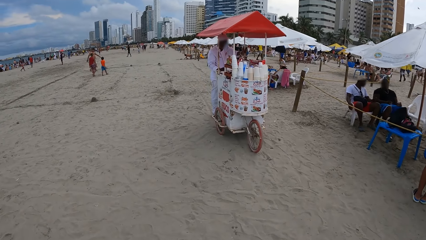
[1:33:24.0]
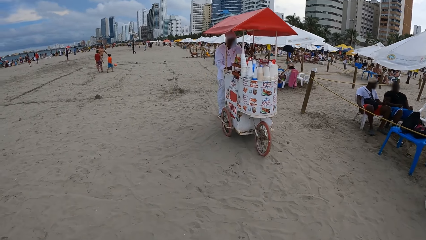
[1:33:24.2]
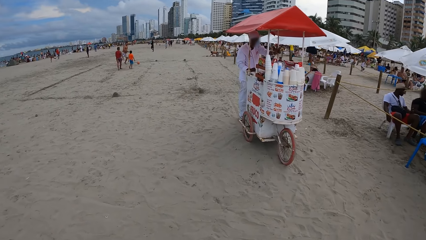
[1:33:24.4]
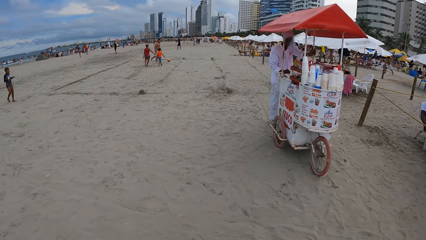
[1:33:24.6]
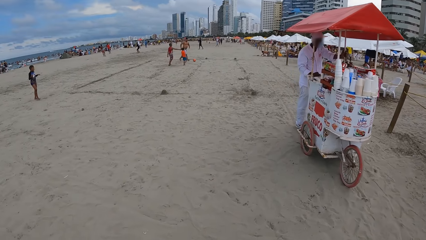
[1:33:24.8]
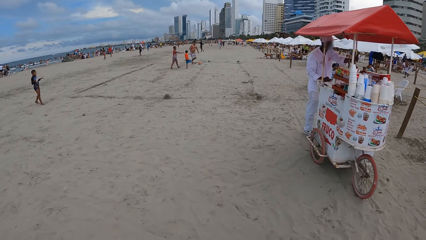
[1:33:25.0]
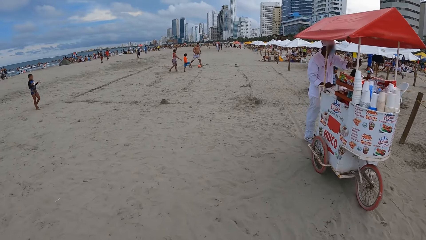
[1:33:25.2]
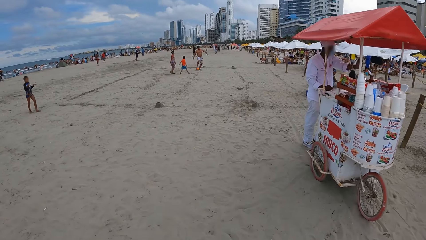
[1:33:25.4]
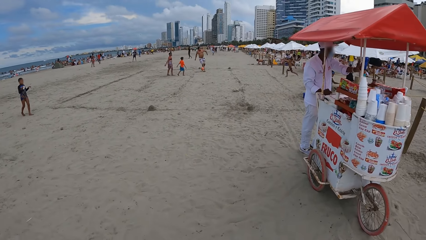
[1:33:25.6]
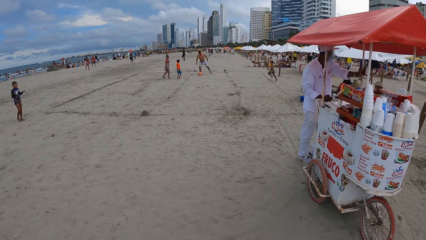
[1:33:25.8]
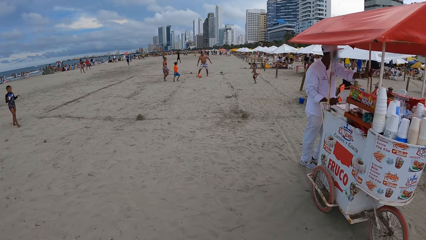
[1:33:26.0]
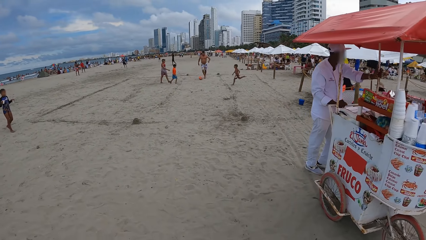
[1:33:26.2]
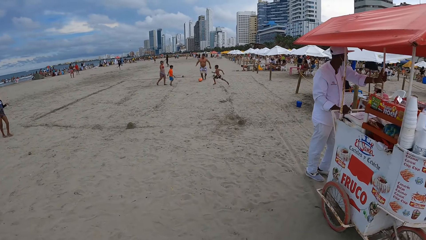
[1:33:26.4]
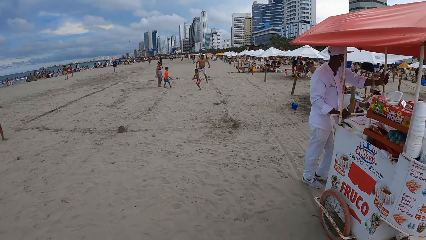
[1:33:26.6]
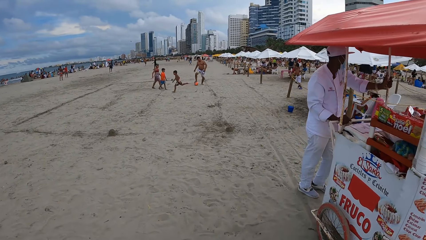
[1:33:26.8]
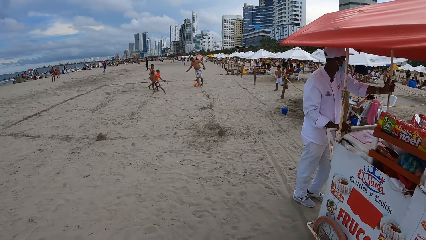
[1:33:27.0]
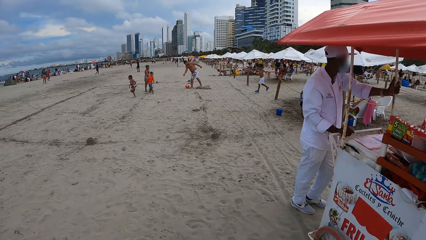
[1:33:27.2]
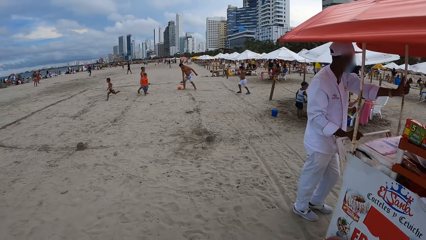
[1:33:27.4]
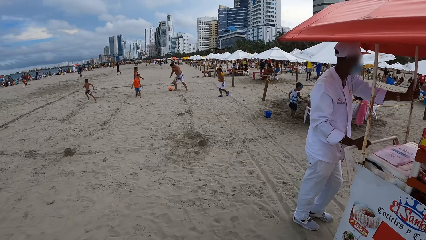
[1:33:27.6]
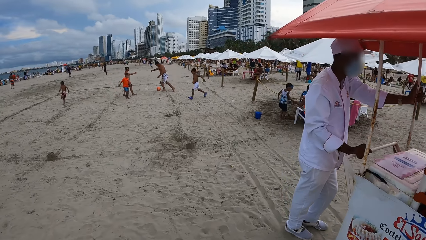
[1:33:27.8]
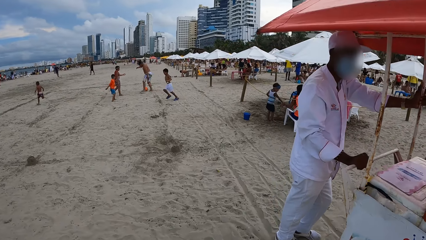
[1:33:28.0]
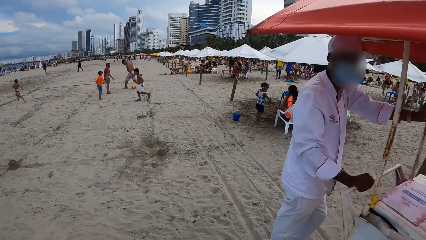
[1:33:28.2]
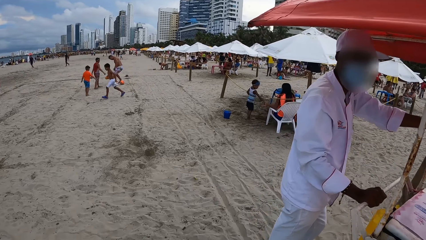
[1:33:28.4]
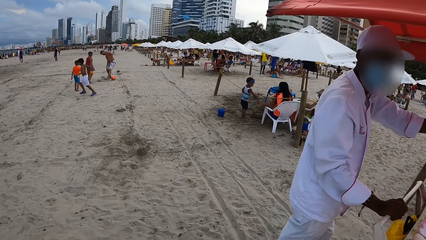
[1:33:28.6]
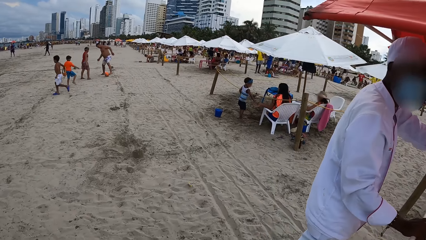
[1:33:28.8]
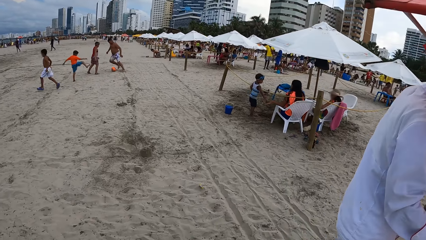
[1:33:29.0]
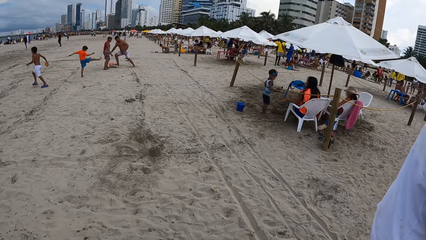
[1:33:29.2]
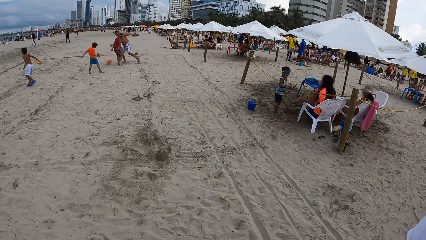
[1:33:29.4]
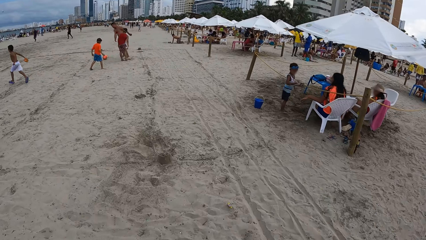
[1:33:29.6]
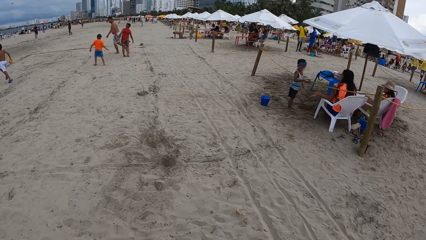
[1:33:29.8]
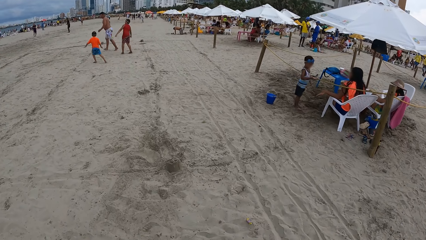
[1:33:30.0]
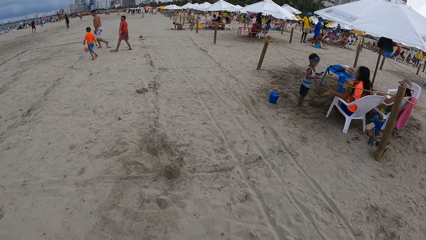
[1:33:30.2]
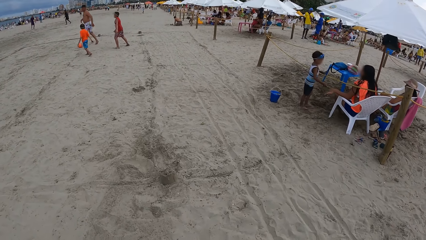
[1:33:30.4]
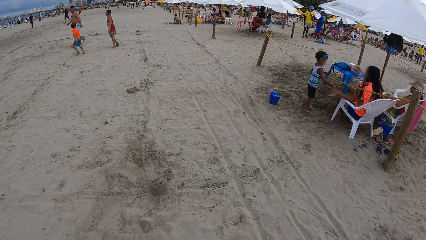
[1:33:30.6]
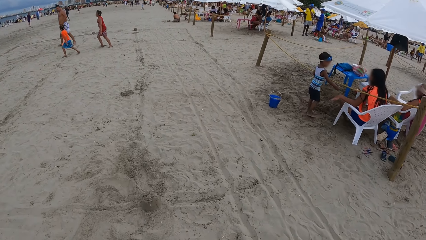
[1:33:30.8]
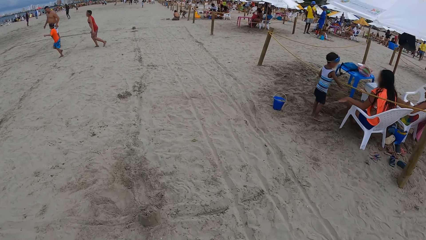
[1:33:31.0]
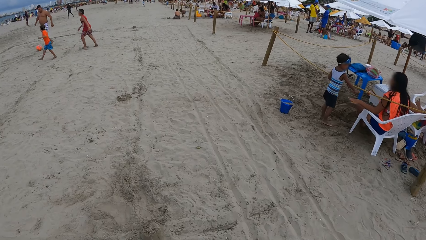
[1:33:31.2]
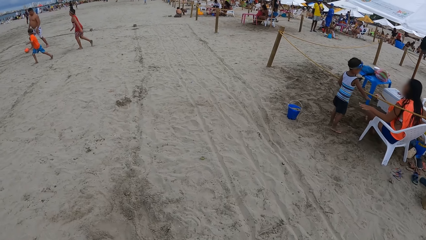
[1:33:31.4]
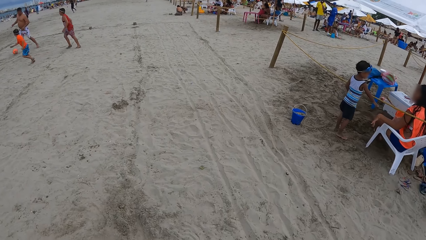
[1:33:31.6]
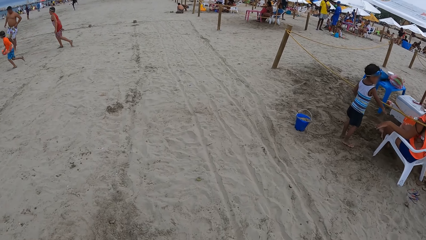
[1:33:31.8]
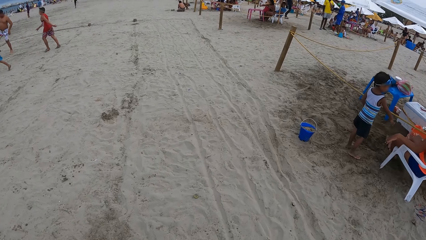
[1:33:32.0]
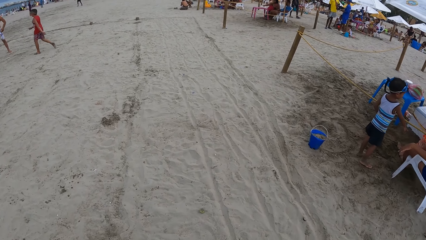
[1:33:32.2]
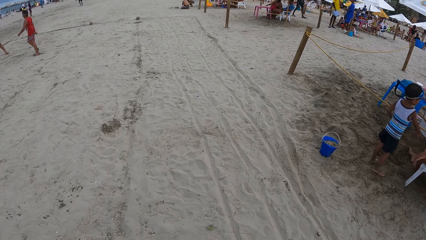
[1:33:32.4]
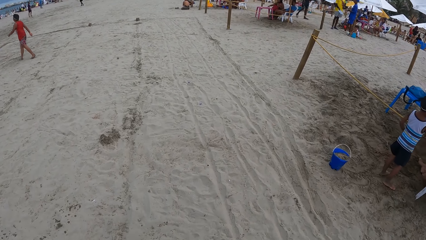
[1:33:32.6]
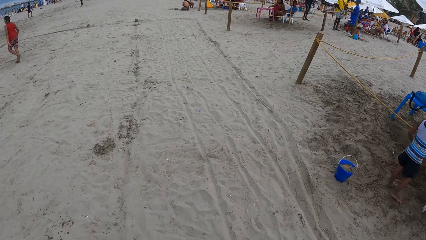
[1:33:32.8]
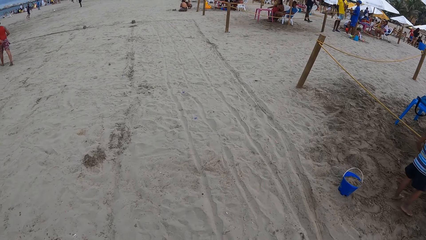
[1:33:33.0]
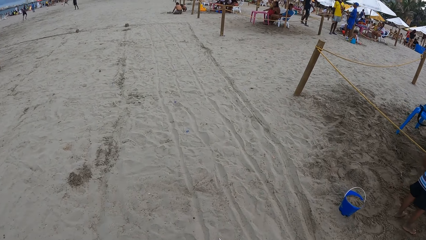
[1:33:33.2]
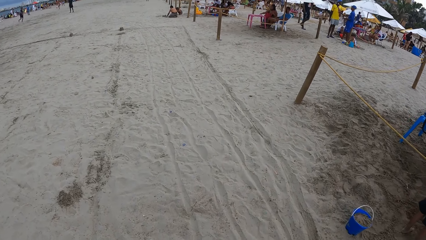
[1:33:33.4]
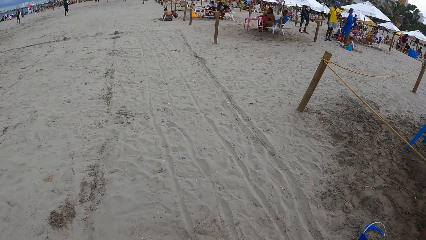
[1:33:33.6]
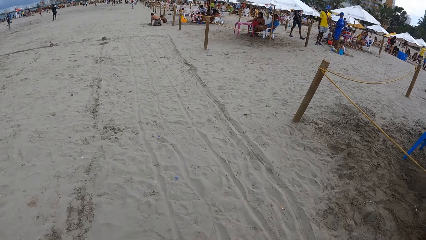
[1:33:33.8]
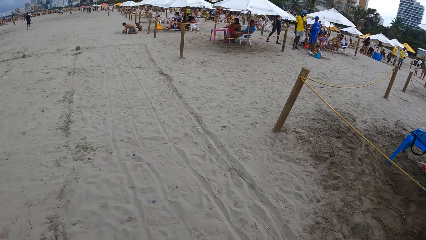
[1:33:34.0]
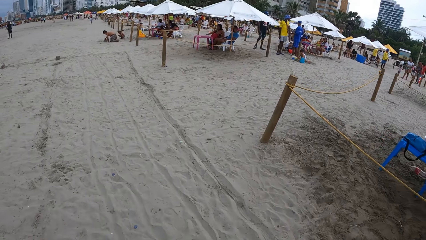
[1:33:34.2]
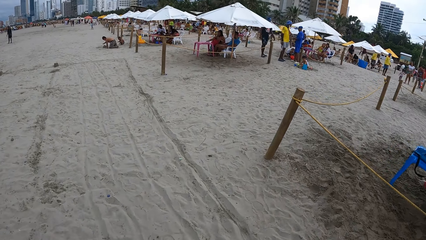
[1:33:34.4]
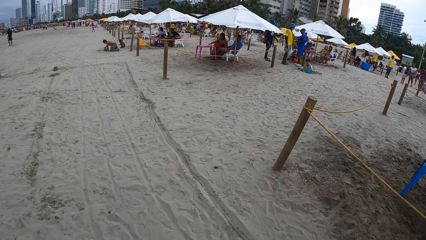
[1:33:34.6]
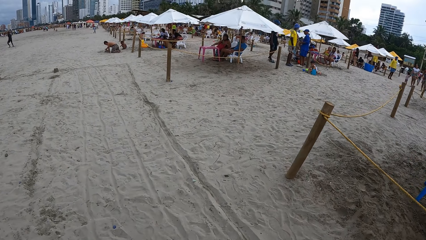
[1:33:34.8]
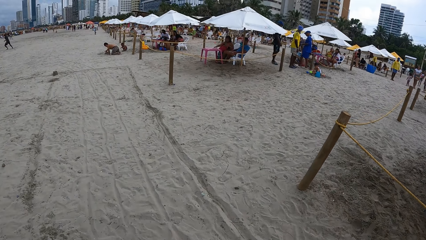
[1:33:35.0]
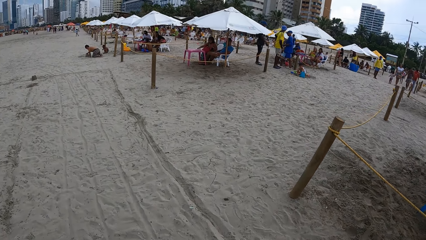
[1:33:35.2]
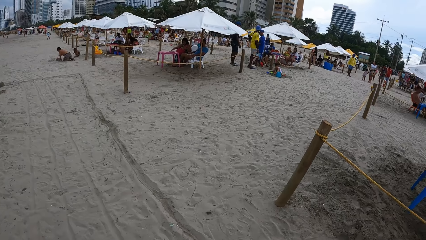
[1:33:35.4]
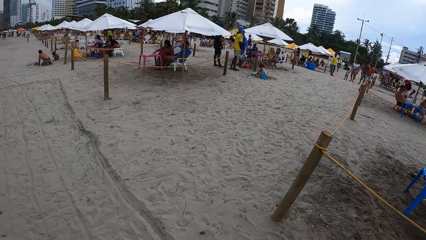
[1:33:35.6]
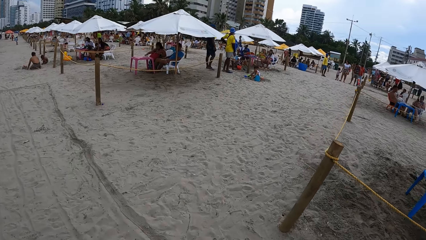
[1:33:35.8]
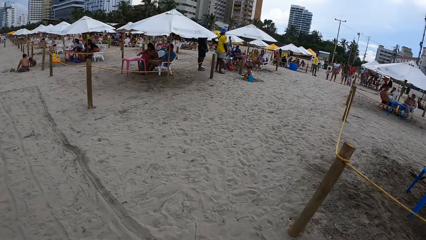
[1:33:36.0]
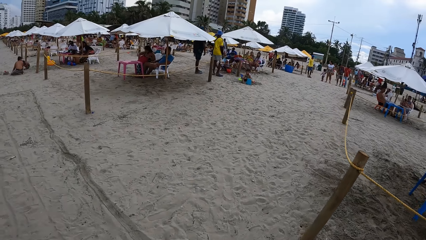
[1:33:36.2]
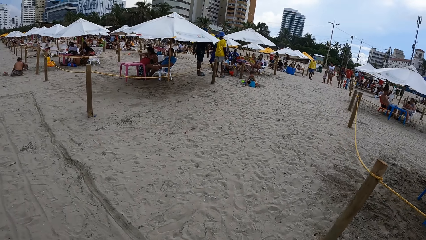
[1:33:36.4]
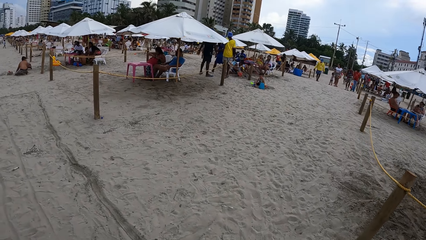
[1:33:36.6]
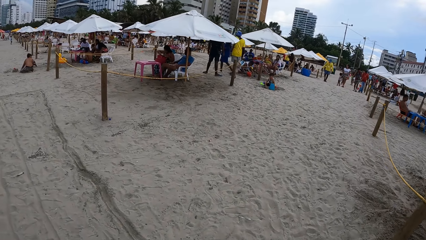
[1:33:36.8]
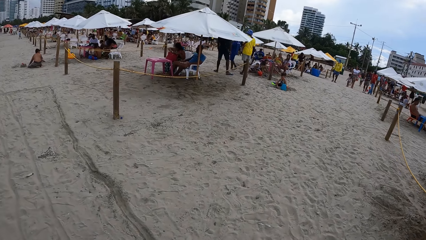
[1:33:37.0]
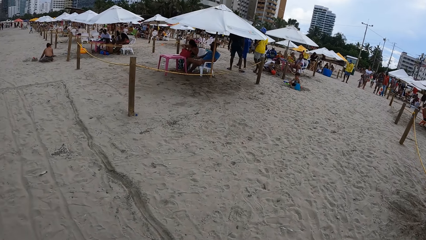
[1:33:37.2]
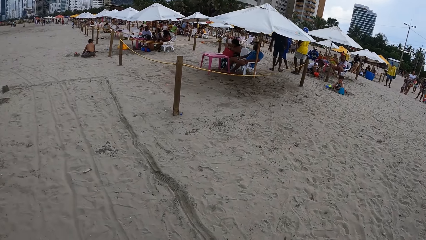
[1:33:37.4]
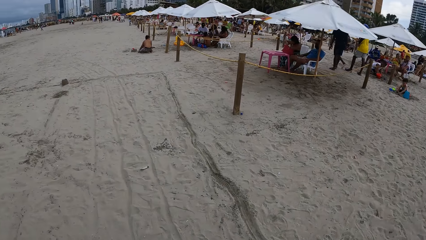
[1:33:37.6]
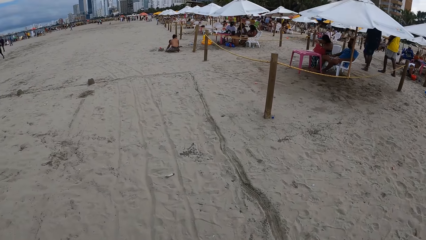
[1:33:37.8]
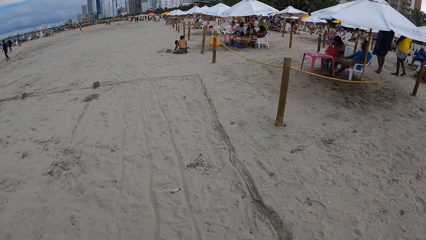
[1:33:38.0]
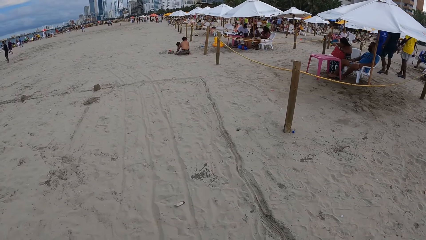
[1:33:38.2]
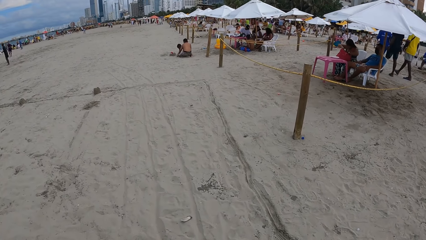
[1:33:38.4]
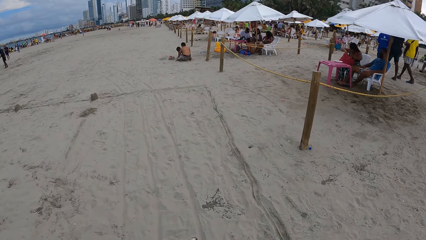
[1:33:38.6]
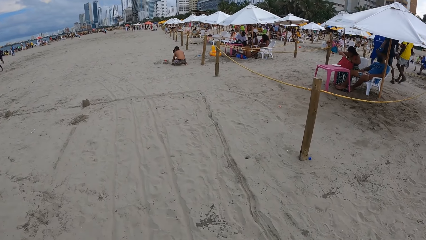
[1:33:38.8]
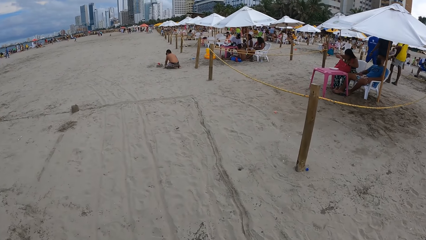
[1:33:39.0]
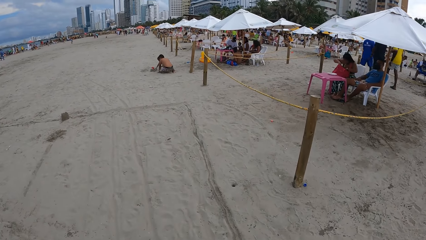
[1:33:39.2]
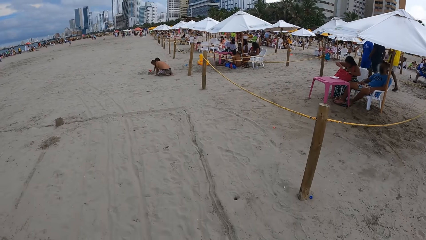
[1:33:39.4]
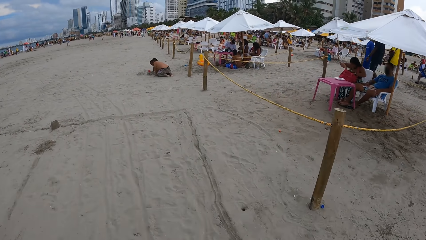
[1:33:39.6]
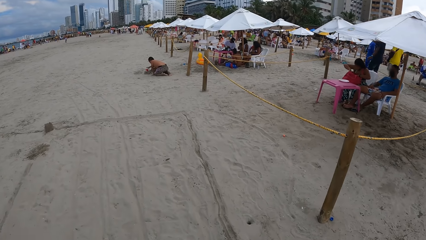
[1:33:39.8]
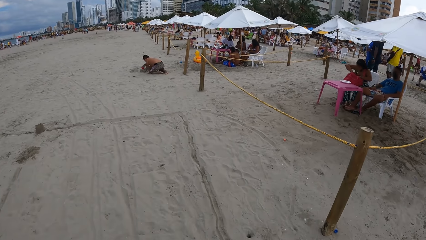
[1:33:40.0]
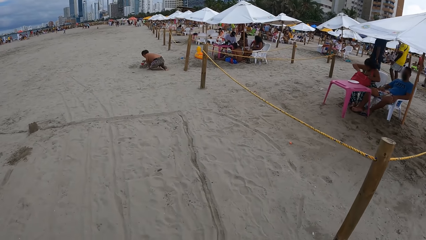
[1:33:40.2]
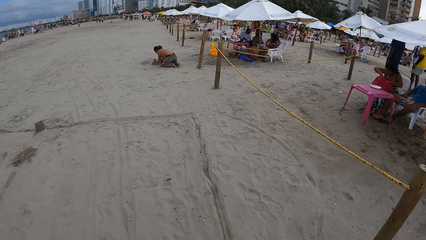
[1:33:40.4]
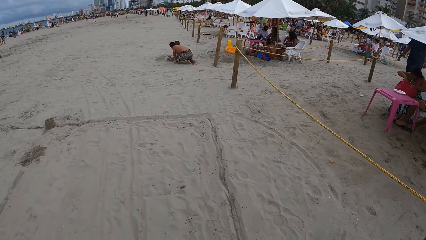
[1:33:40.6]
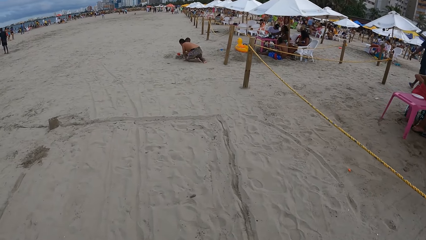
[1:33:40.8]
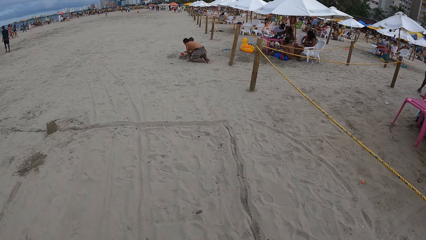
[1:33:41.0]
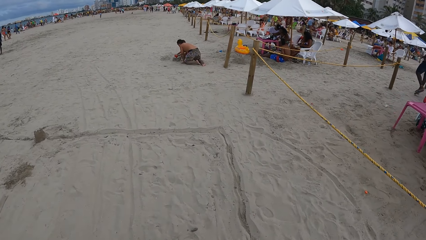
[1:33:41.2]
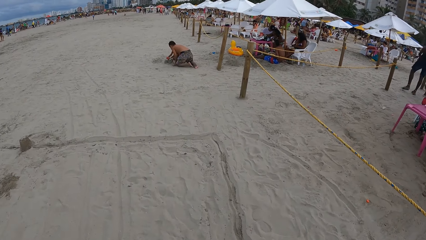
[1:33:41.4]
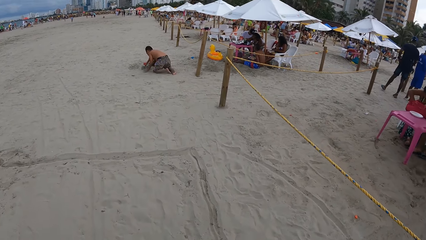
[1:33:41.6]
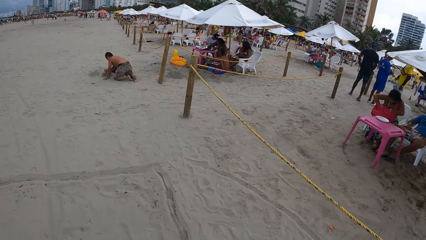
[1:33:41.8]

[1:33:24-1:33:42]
The camera wearer walks on the beach. They interact with a person. They walk on the beach repeatedly. They look around. They look around again. They walk on the beach. They look around. They walk on the beach.
